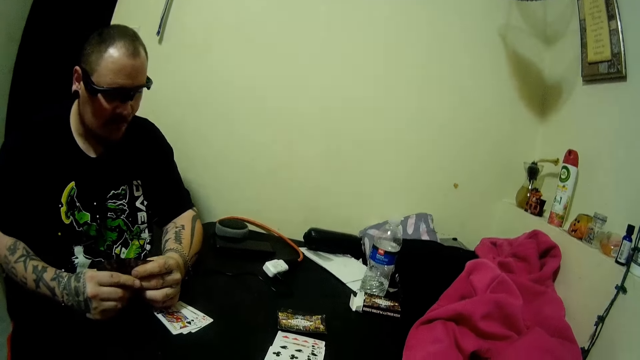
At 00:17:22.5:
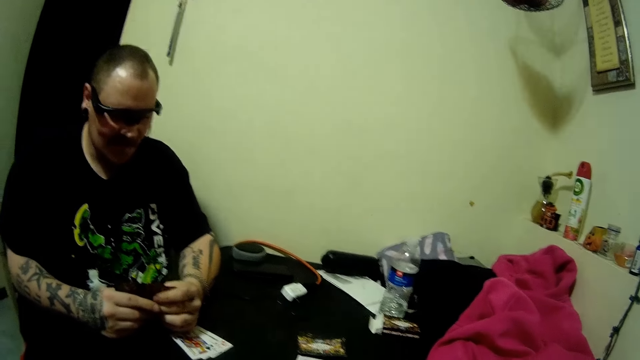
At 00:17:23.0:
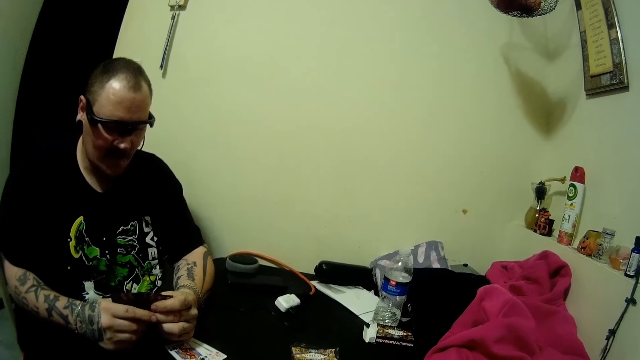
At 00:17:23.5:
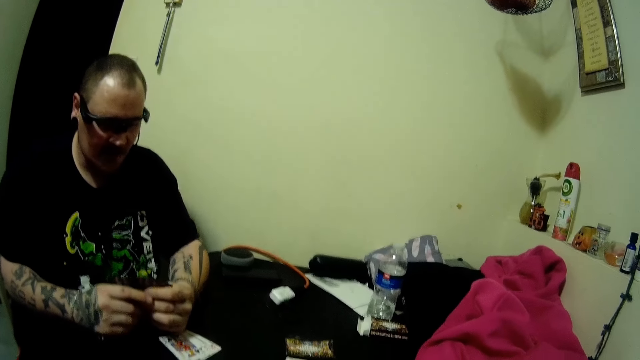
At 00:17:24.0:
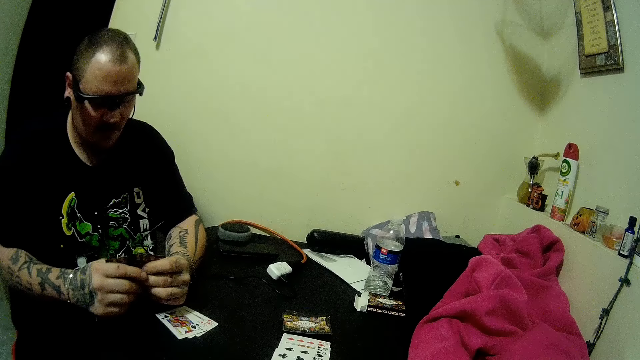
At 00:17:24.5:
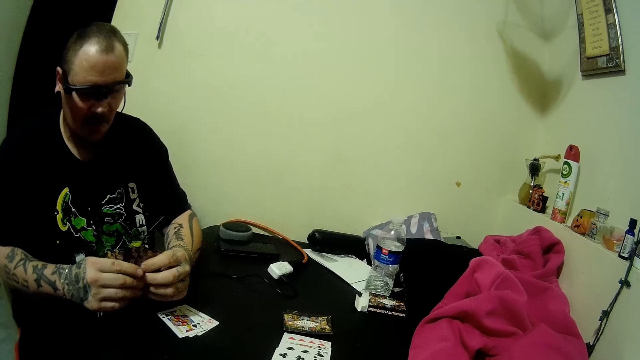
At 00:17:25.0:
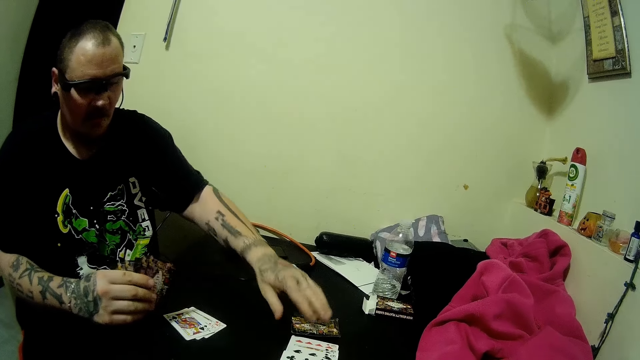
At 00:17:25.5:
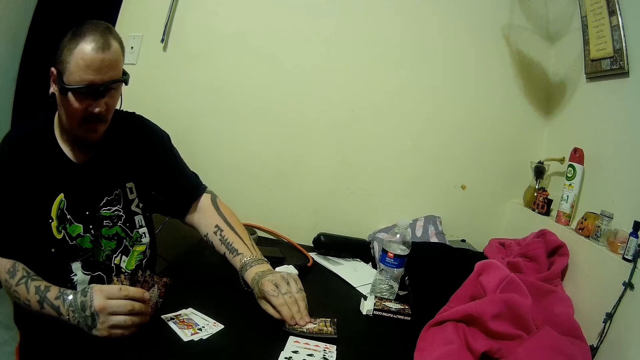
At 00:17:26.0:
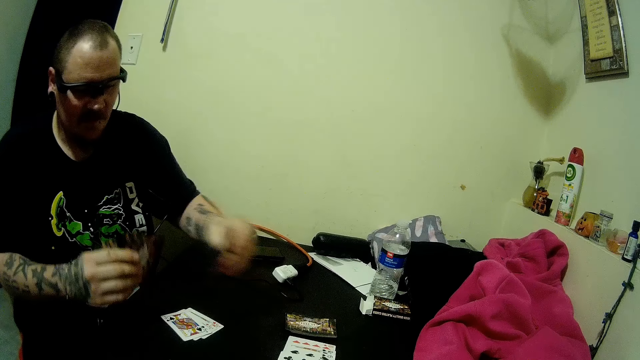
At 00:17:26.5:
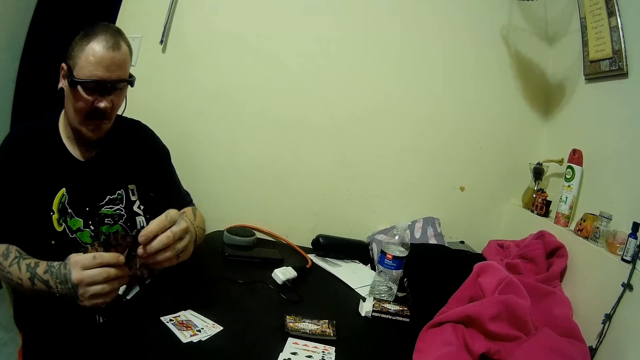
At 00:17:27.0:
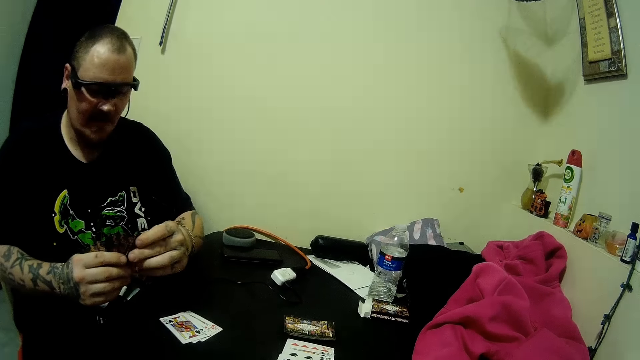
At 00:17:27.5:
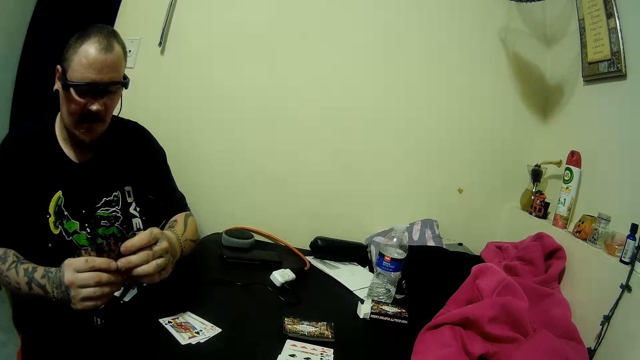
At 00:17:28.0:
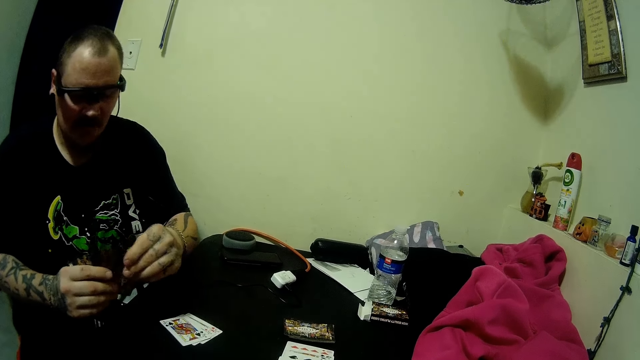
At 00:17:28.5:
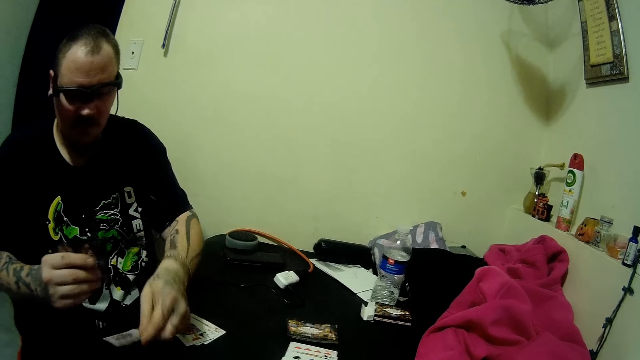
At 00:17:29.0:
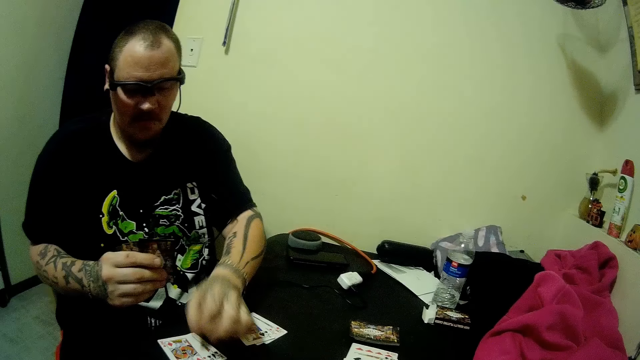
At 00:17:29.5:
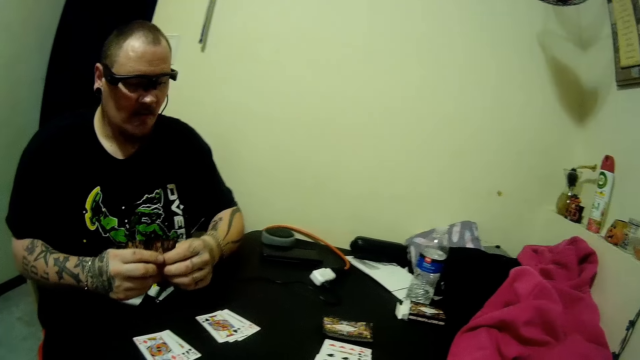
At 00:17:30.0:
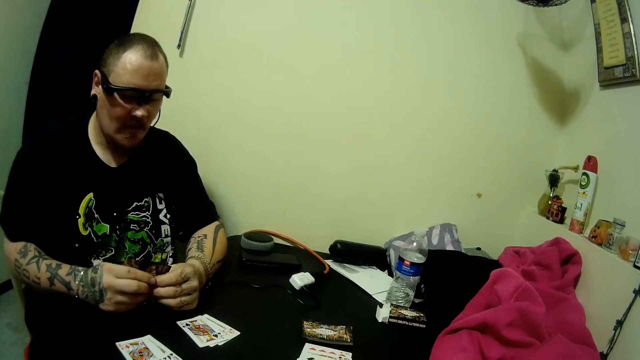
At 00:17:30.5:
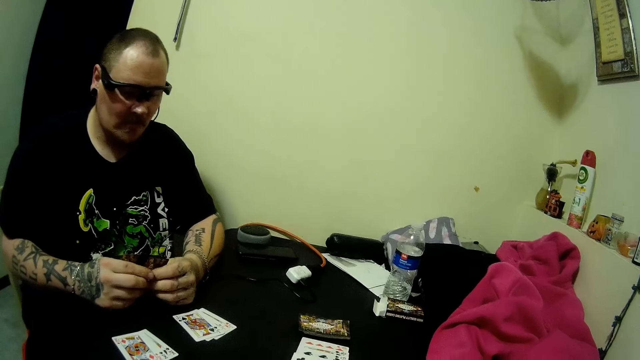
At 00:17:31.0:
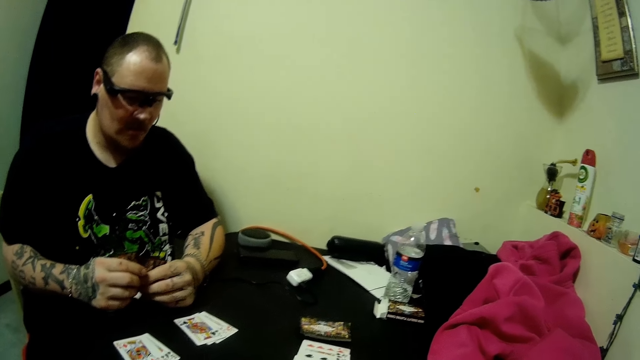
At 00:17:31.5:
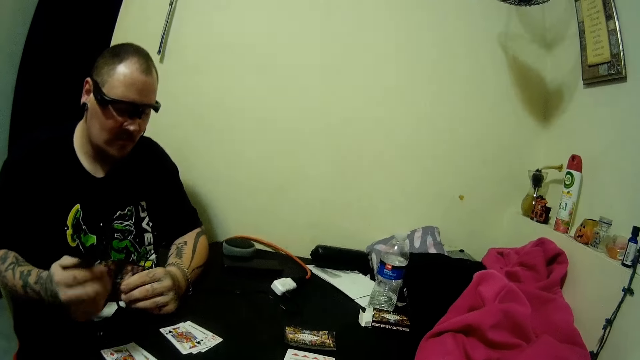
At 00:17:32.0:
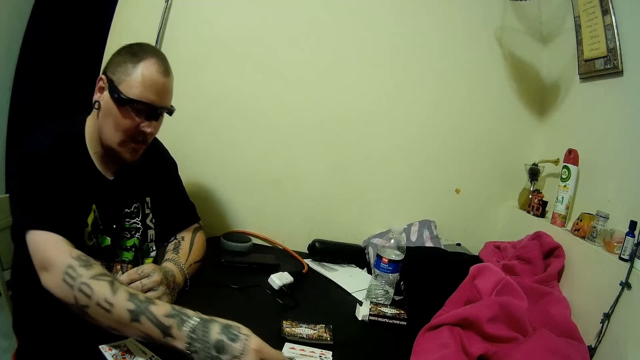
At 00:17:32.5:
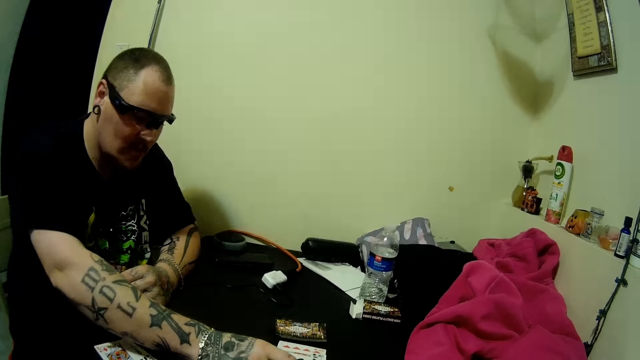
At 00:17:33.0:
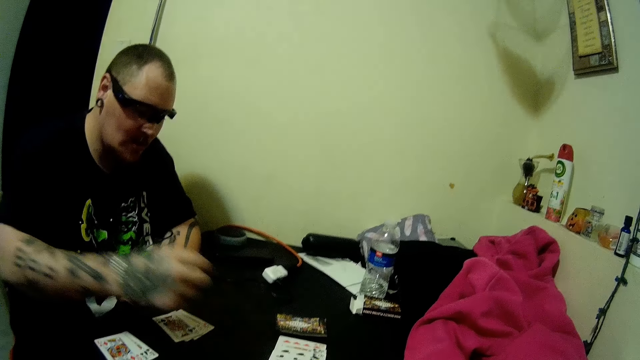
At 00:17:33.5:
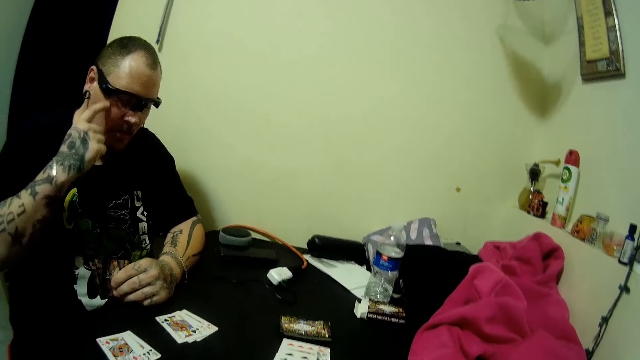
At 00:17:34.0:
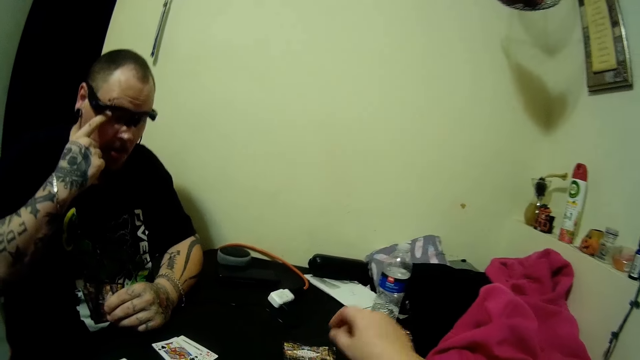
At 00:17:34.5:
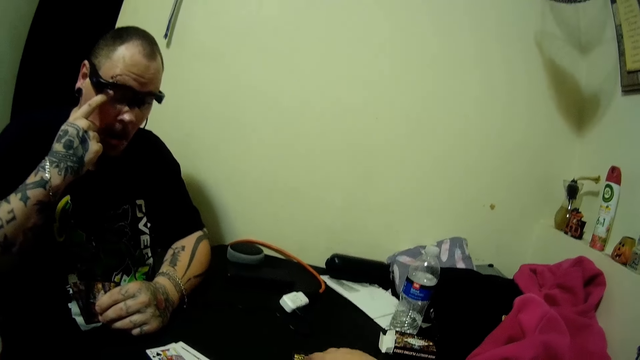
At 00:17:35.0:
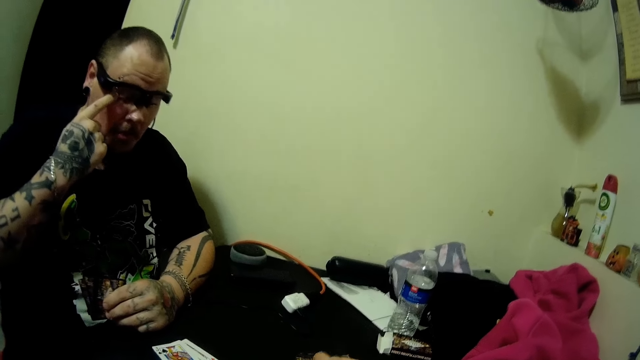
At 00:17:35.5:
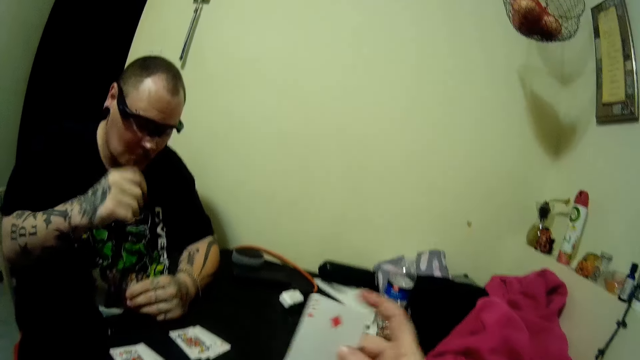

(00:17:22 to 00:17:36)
The man picks up a card from the deck of cards on the table. He holds the cards and drops a card on the table. He holds the cards and drops a card on the table. He scratches his face. The camera wearer picks up a card on the table.

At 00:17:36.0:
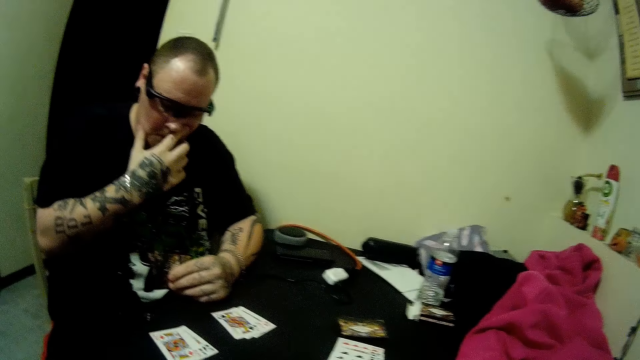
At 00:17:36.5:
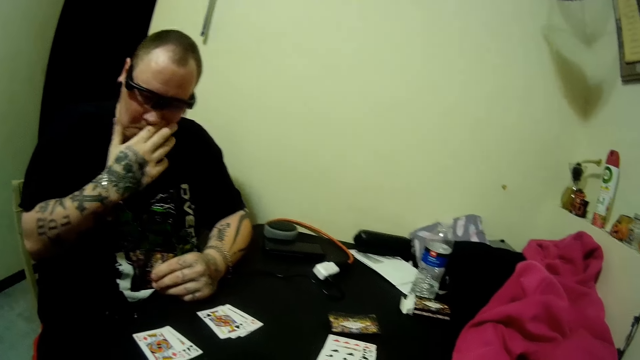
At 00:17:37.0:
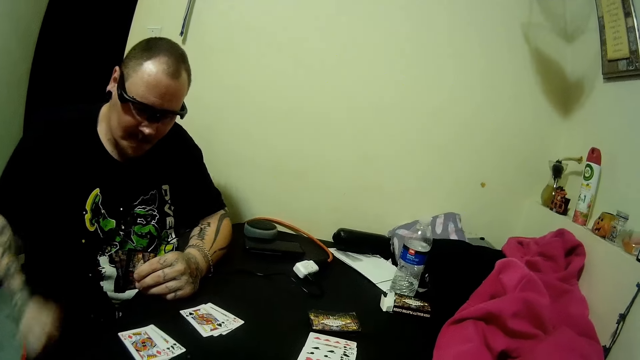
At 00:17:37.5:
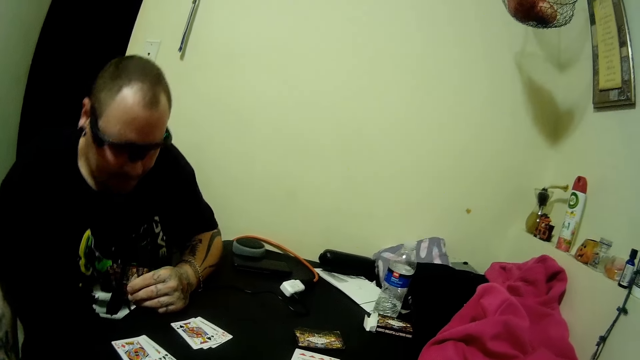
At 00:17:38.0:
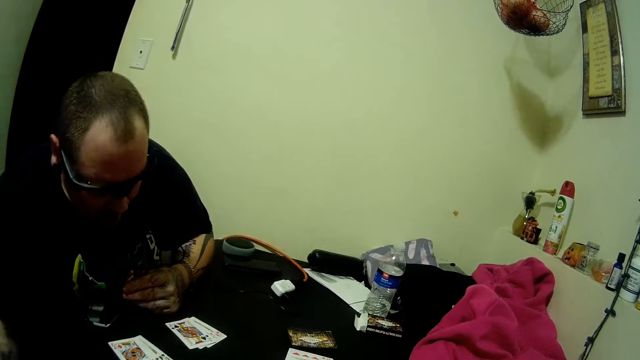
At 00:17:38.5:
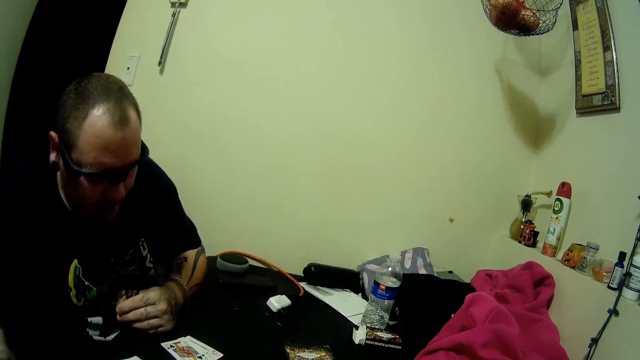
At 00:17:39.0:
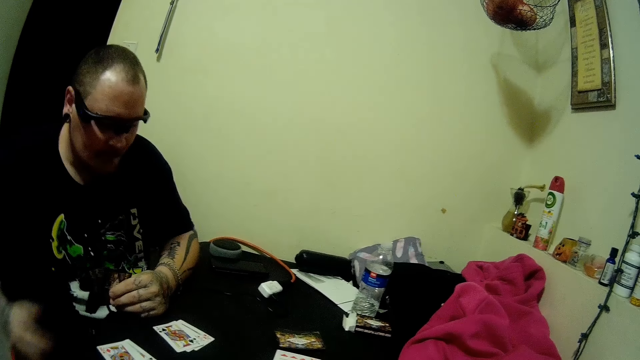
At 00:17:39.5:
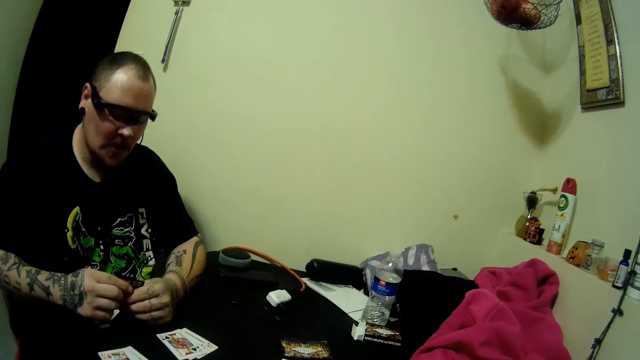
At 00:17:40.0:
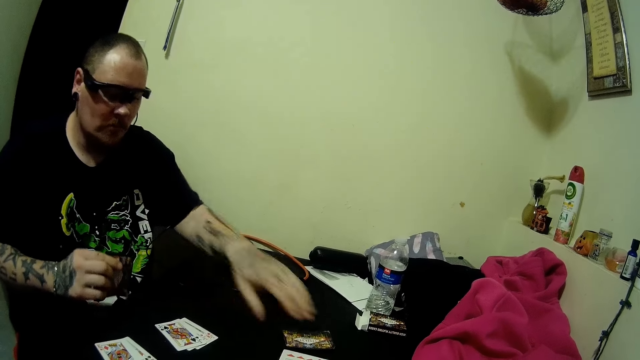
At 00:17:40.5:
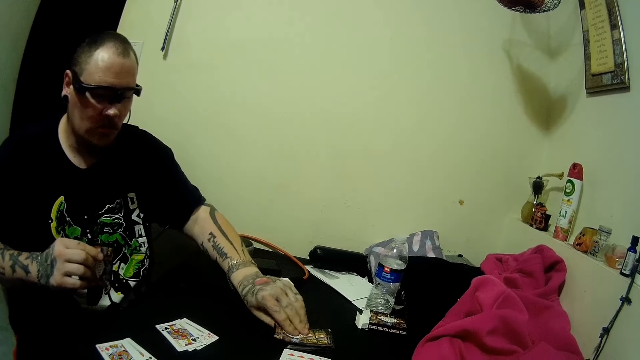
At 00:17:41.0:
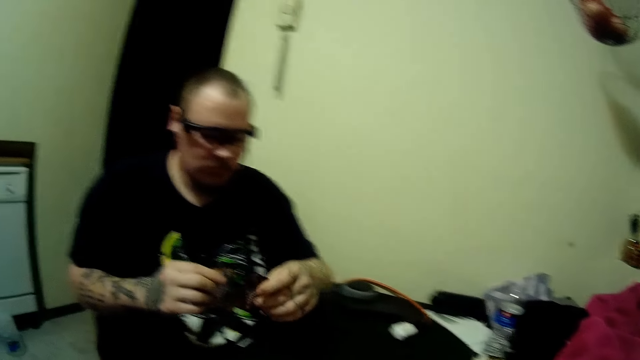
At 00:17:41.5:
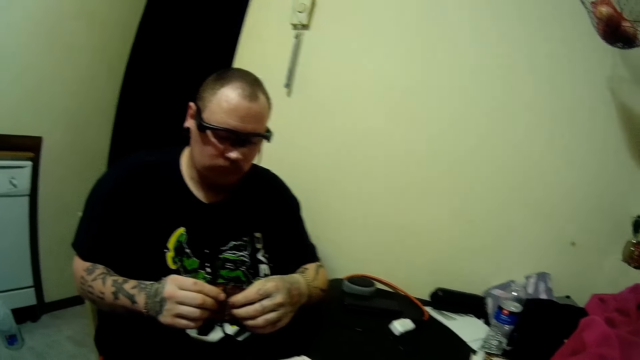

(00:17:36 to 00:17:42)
The man scratches his nose. He does something. He holds the cards. He picks up a card from the deck of cards on the table. He places the card on the table. He holds the cards.
